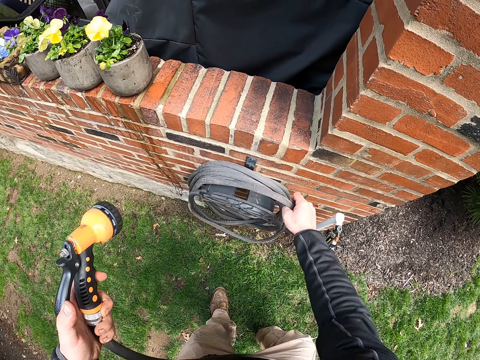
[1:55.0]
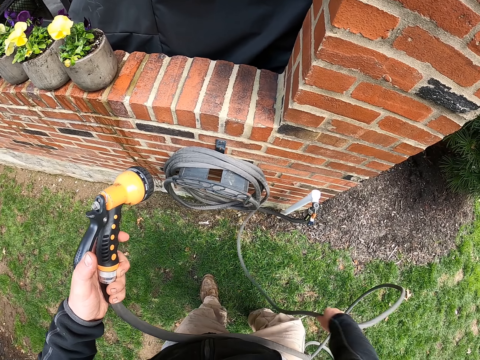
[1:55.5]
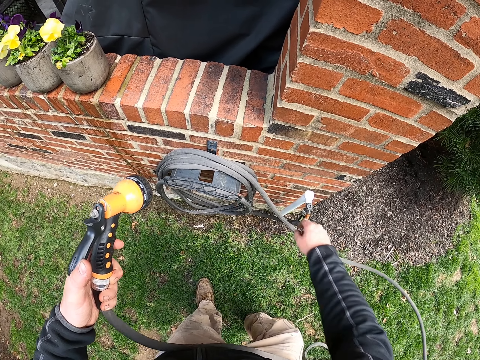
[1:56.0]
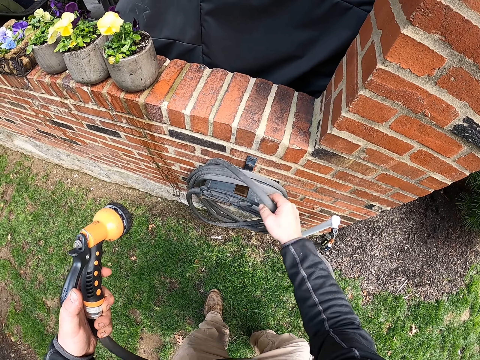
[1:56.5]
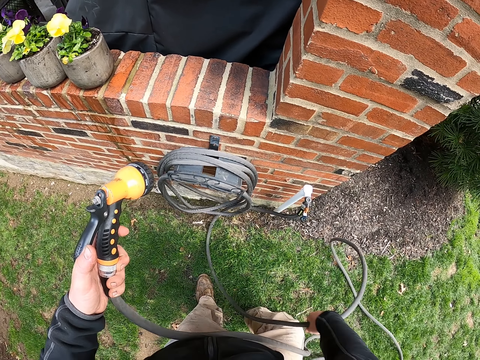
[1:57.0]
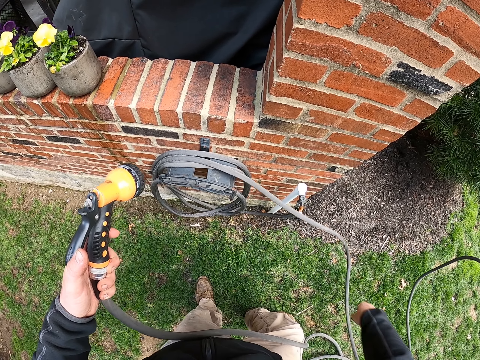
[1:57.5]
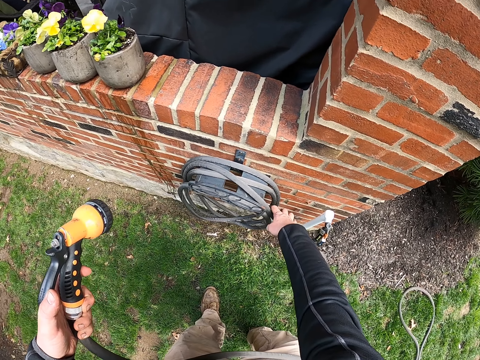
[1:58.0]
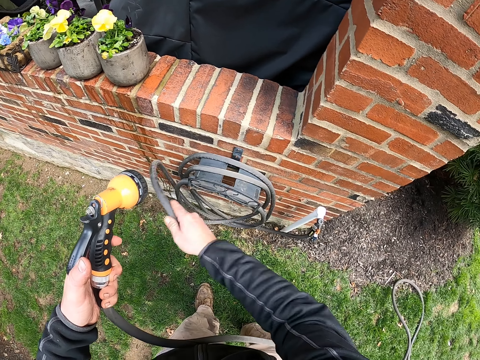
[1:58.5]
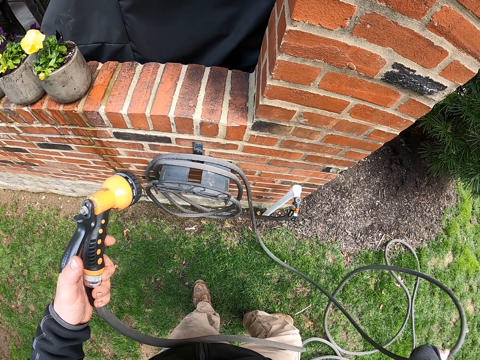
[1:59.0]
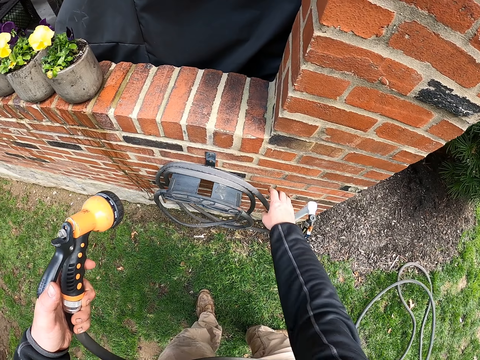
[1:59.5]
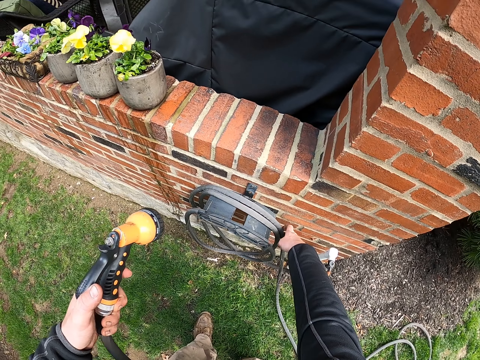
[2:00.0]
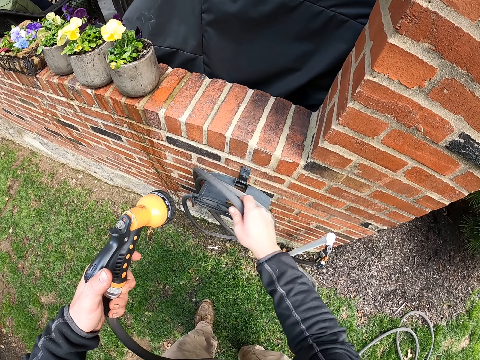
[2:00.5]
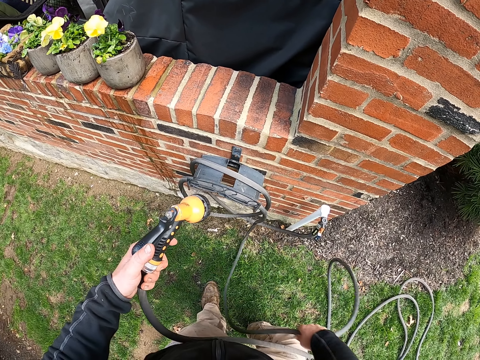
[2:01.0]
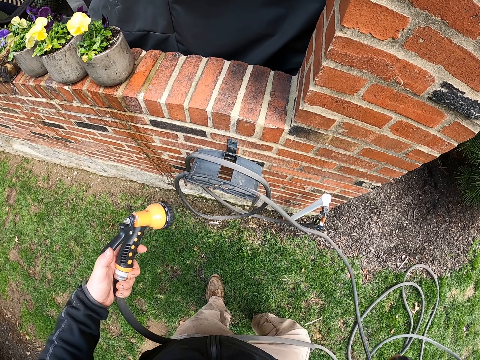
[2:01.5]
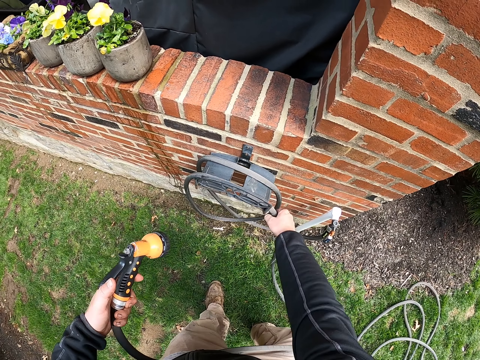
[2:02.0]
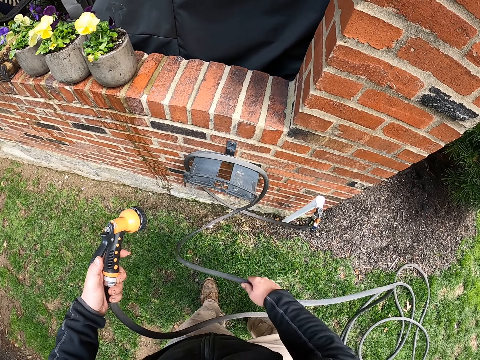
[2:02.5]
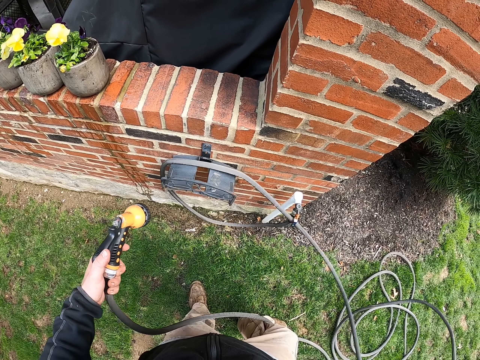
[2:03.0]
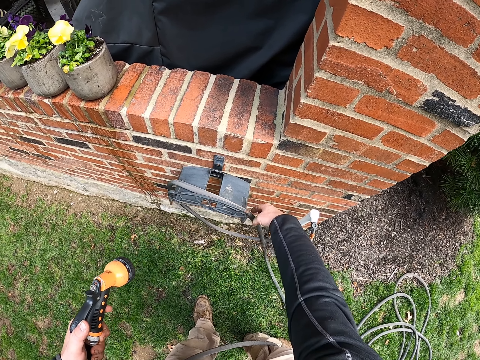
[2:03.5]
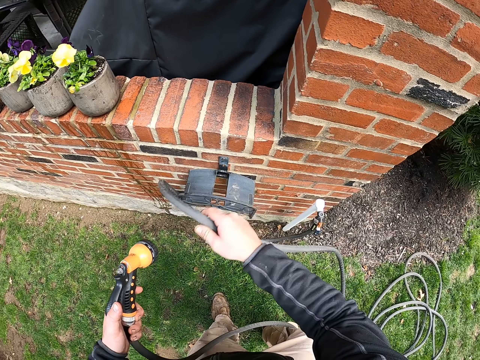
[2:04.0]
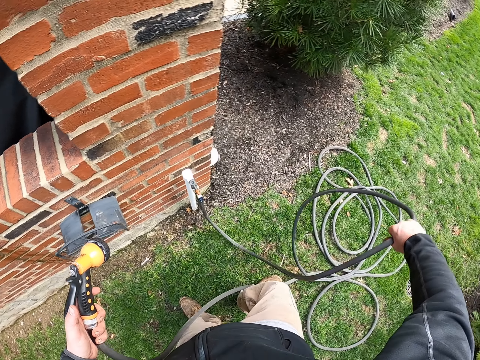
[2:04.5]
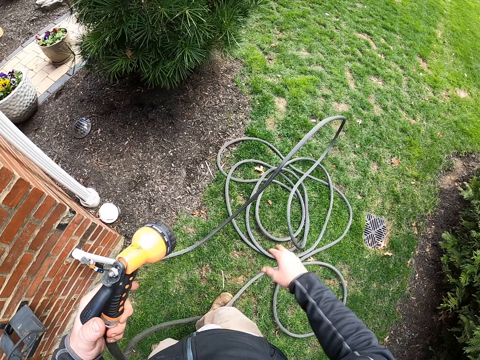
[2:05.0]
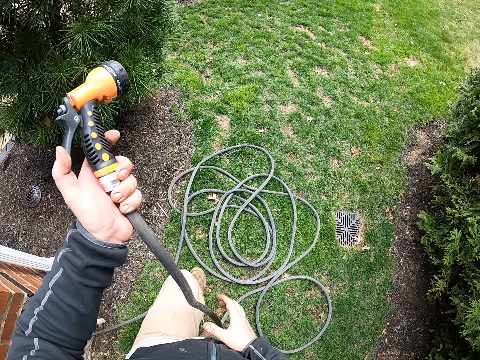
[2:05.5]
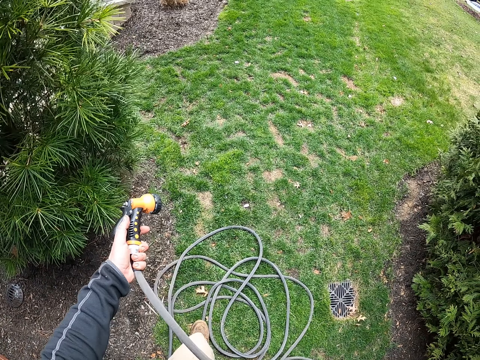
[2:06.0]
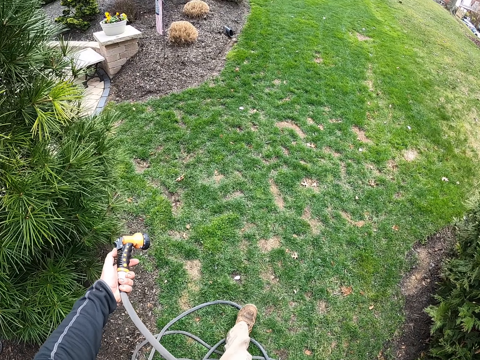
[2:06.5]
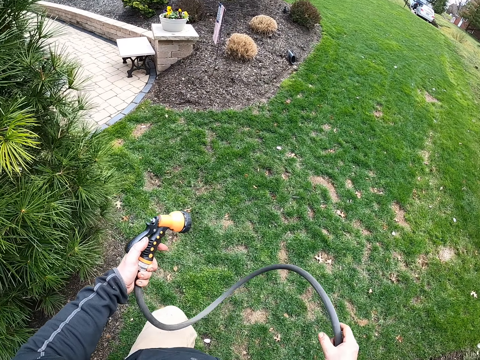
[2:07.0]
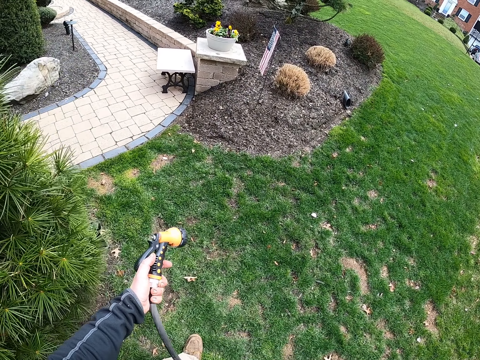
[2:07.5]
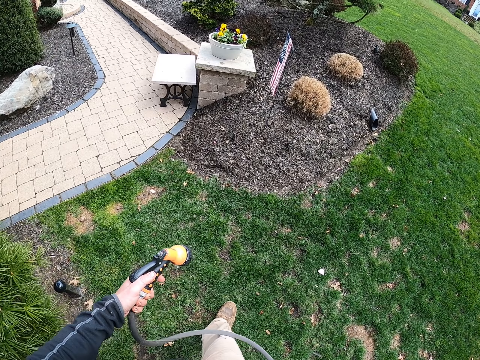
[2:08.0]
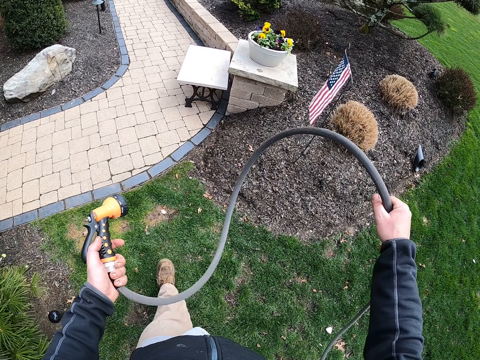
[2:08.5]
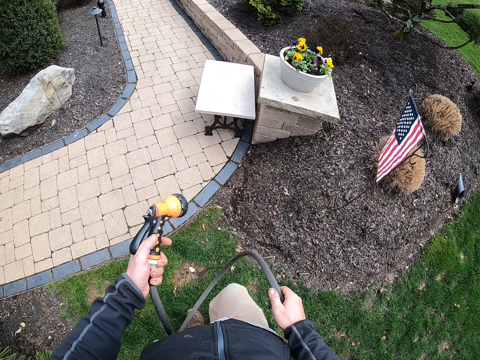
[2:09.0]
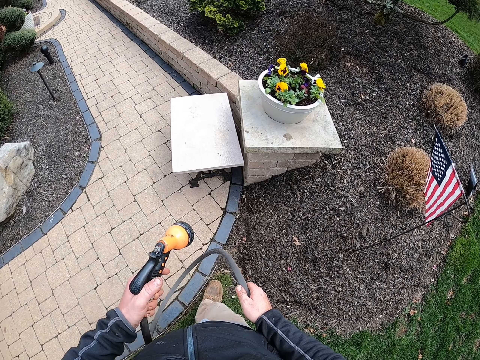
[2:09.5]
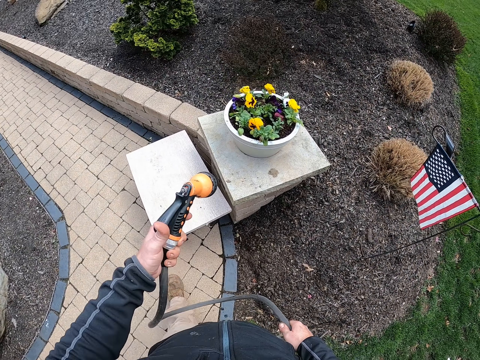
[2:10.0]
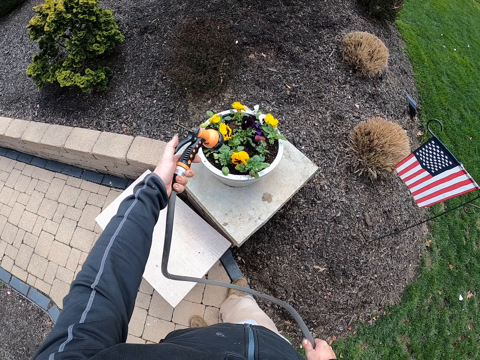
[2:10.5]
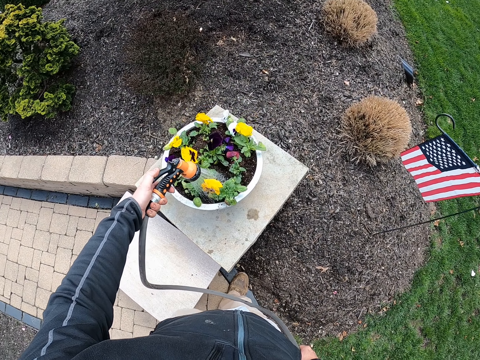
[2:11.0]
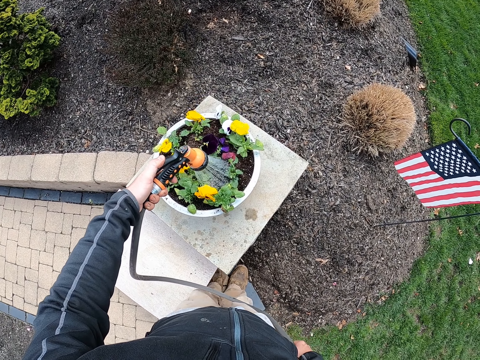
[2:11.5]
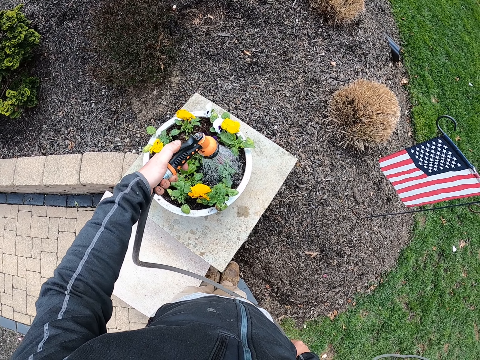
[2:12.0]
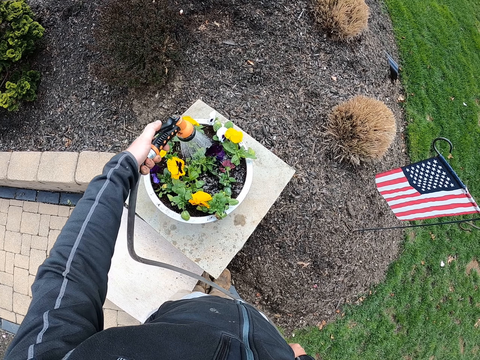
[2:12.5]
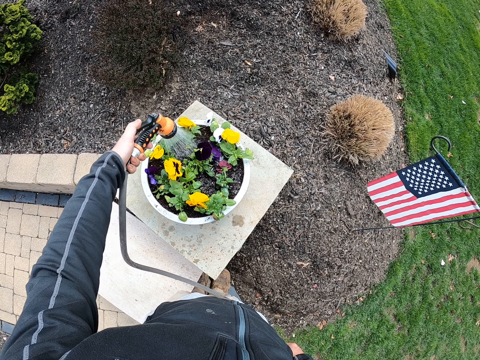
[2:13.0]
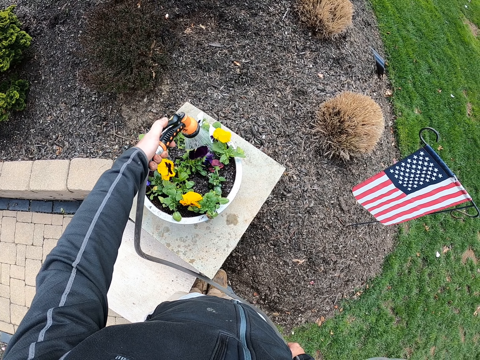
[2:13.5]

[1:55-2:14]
The camera wearer opens the pipe. They walk around. They water the flower.

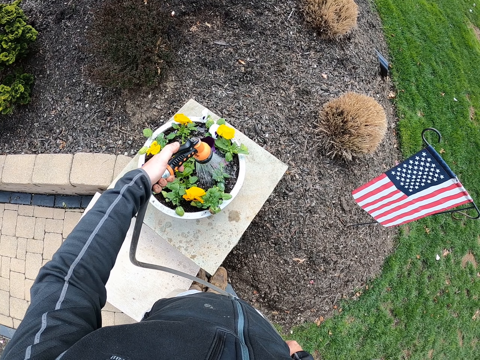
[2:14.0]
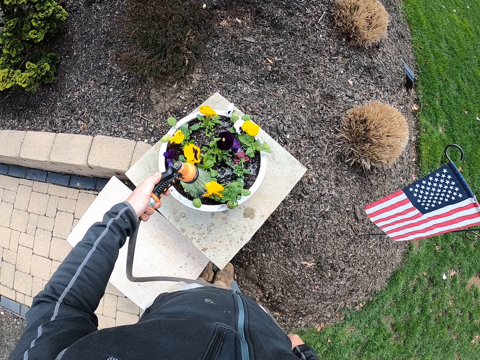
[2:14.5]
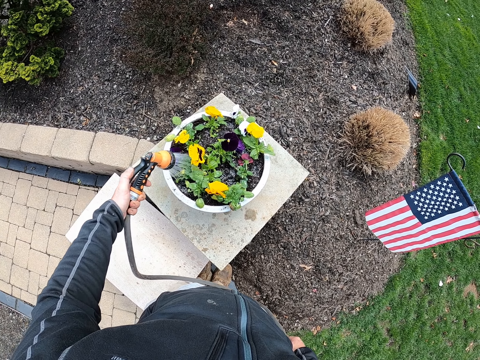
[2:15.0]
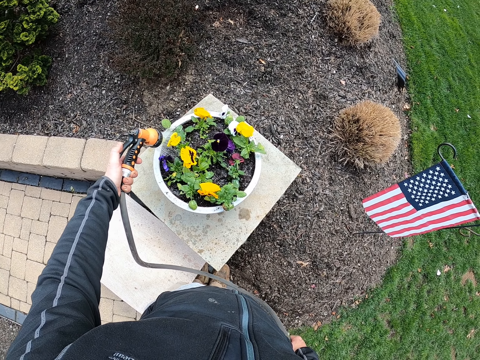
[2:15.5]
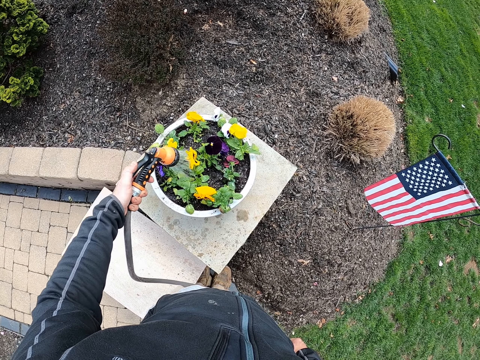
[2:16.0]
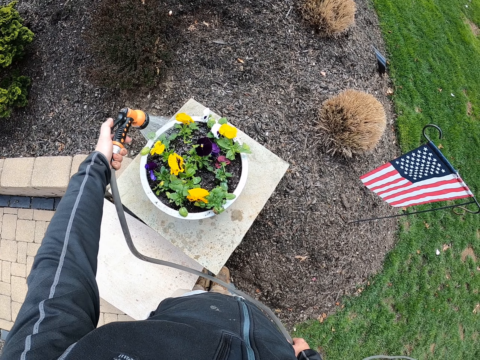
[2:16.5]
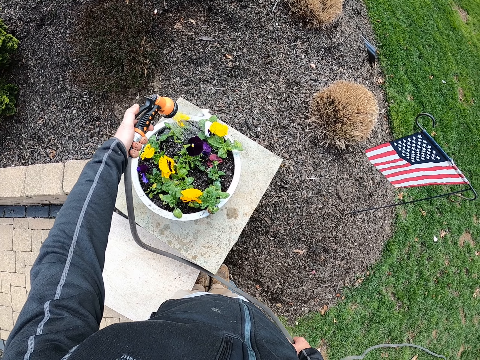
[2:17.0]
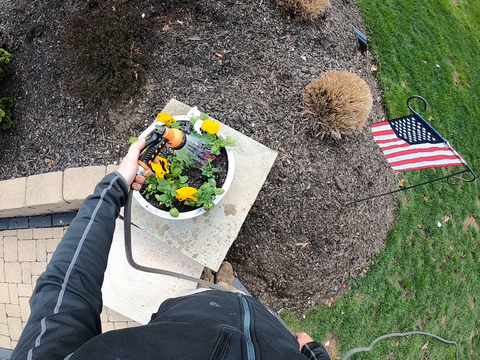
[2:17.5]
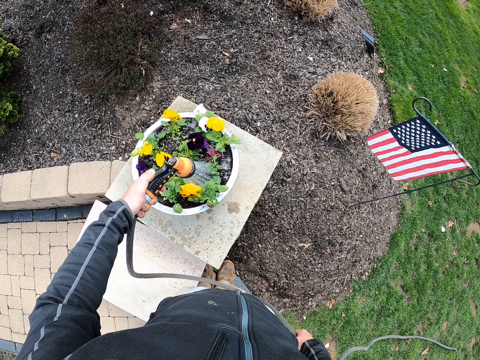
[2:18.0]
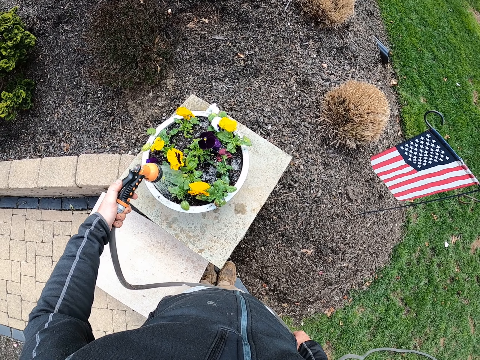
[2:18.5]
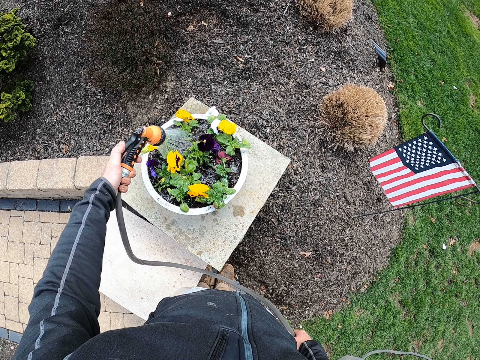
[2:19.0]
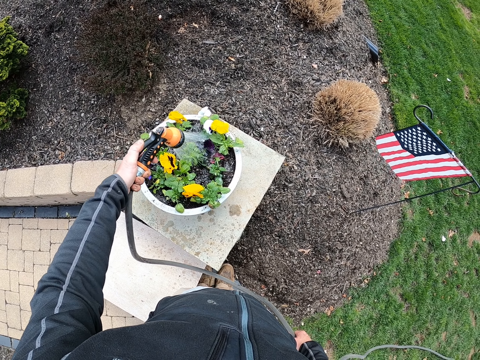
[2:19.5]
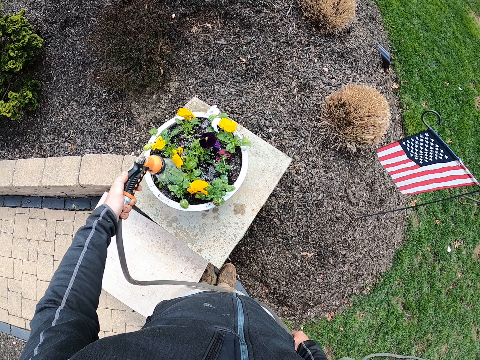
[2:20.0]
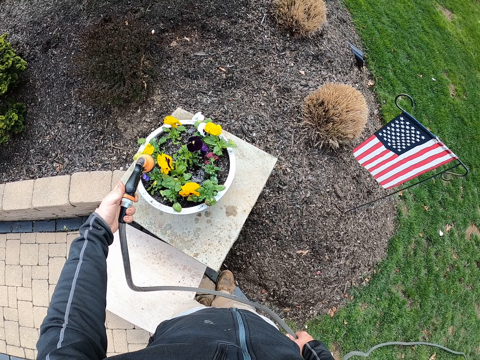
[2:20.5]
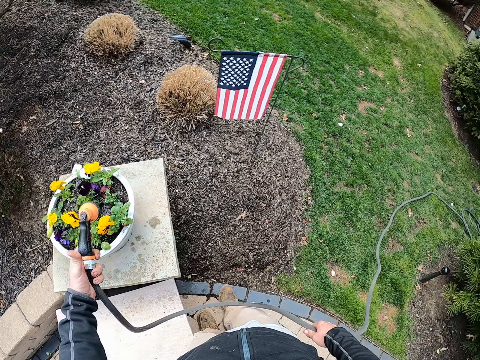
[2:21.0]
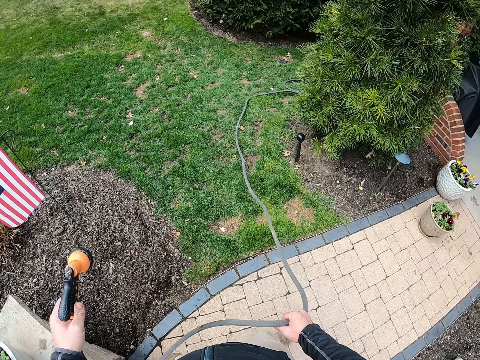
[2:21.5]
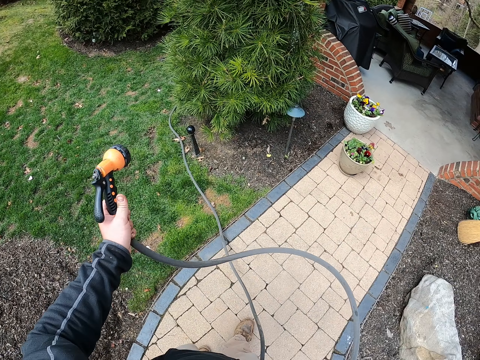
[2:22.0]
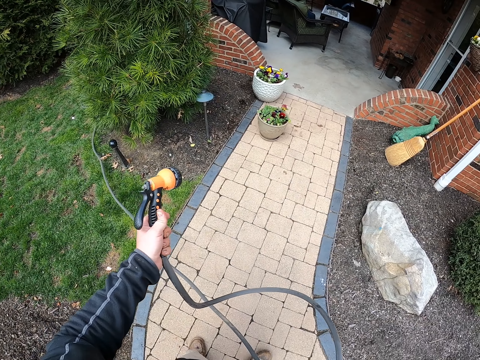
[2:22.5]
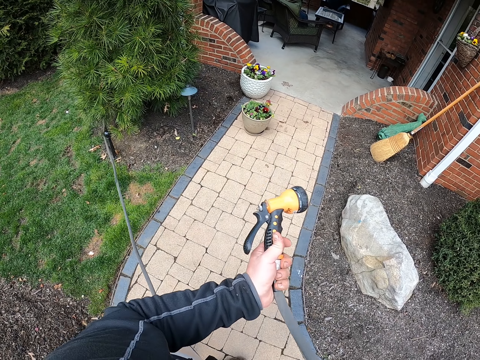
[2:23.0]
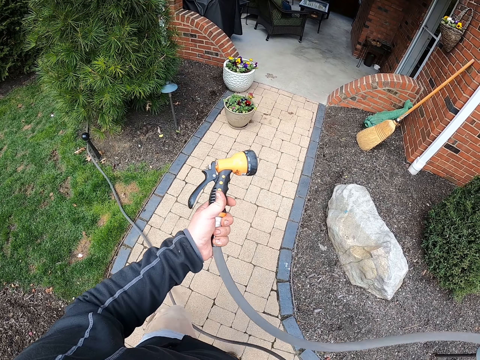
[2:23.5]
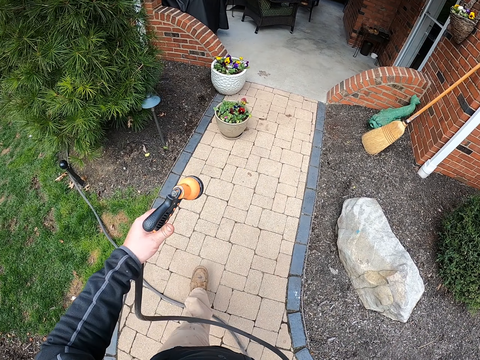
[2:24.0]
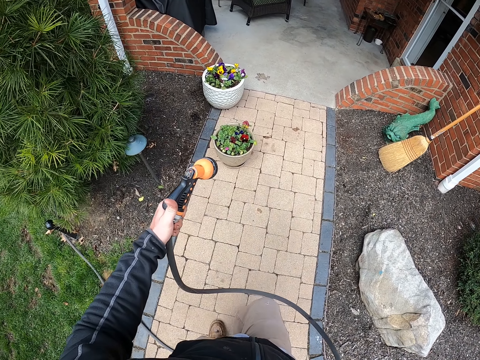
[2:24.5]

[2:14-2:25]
The camera wearer walks around.
